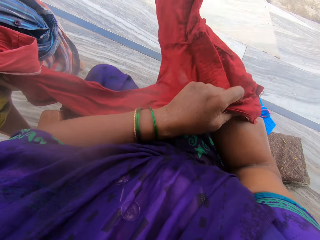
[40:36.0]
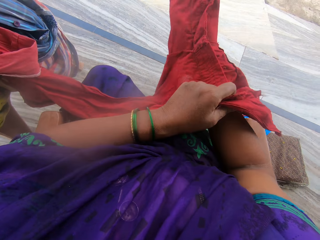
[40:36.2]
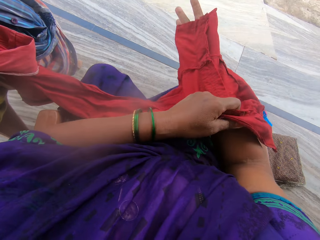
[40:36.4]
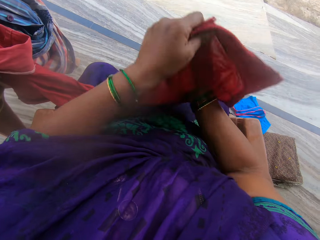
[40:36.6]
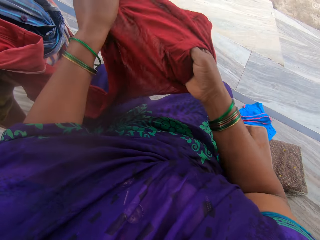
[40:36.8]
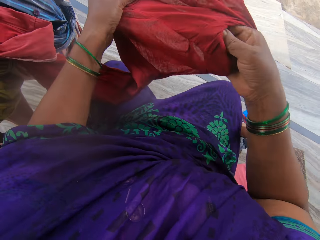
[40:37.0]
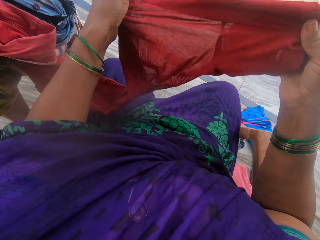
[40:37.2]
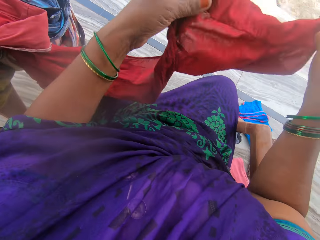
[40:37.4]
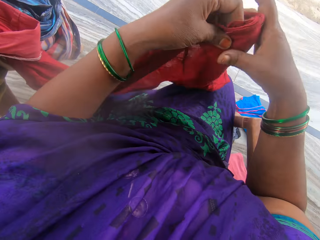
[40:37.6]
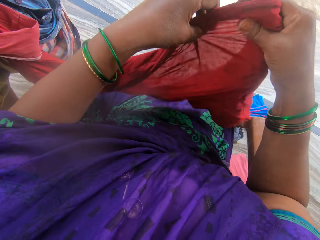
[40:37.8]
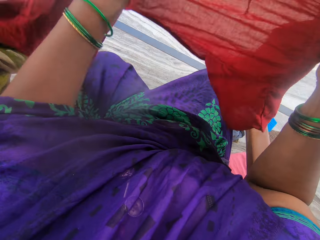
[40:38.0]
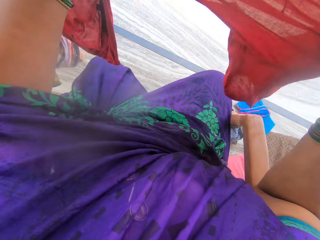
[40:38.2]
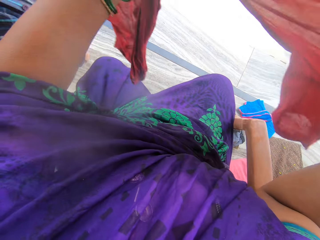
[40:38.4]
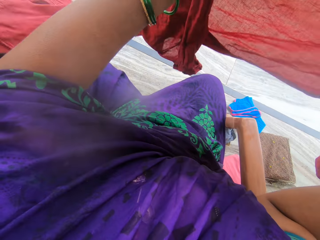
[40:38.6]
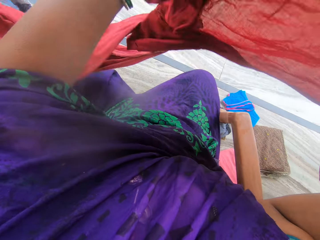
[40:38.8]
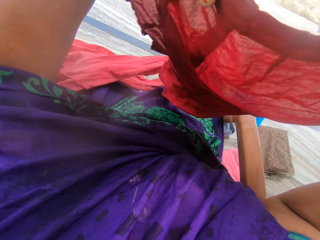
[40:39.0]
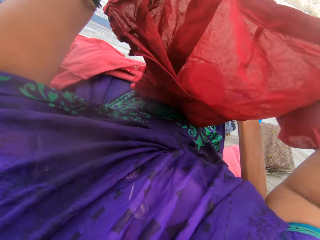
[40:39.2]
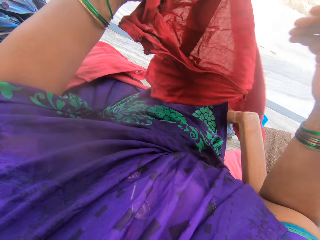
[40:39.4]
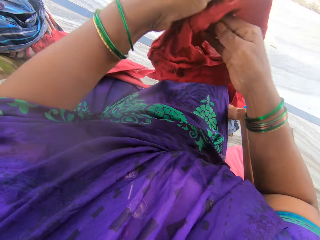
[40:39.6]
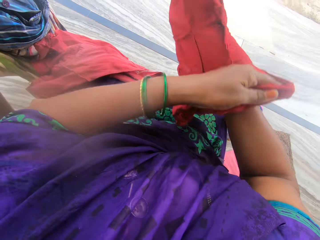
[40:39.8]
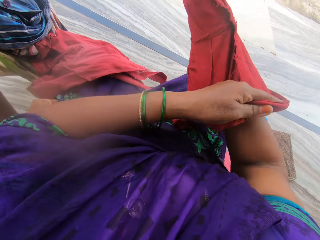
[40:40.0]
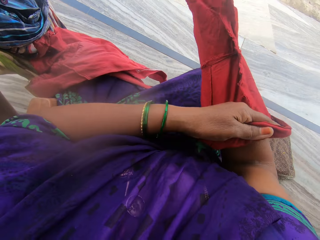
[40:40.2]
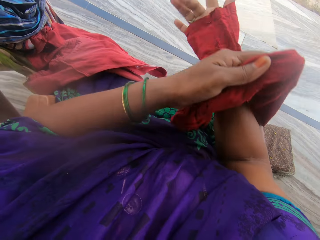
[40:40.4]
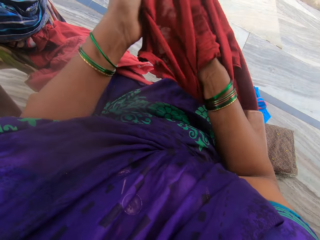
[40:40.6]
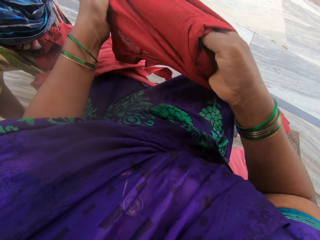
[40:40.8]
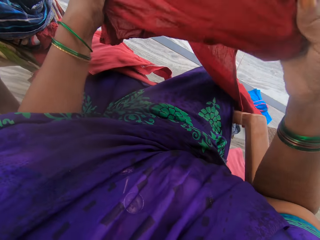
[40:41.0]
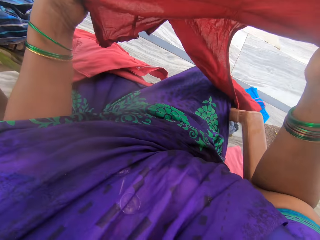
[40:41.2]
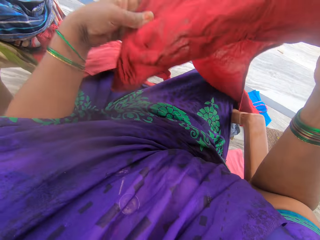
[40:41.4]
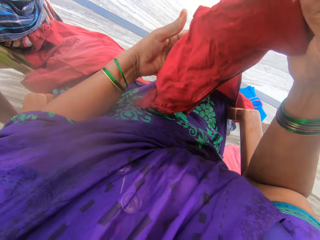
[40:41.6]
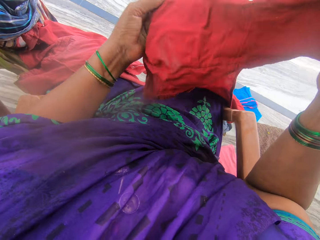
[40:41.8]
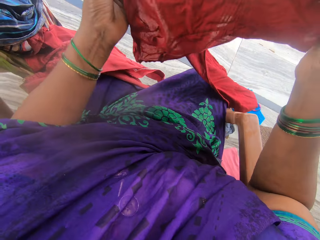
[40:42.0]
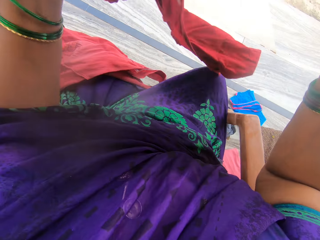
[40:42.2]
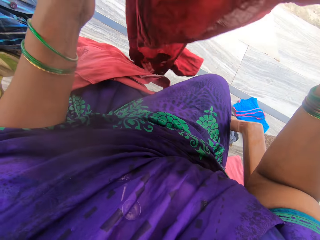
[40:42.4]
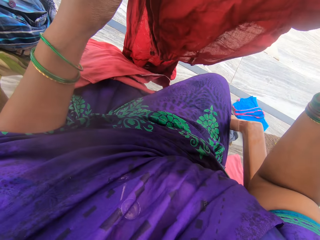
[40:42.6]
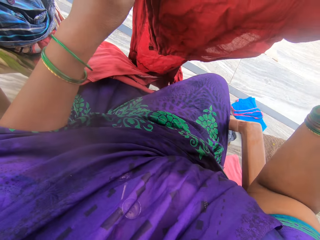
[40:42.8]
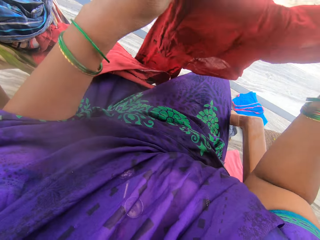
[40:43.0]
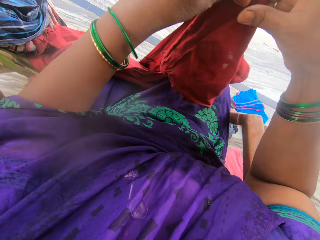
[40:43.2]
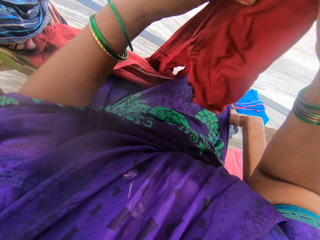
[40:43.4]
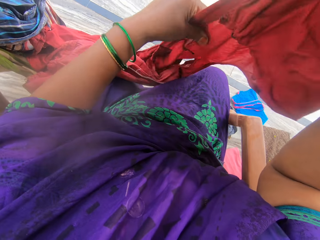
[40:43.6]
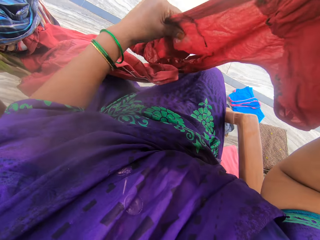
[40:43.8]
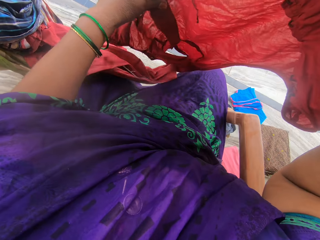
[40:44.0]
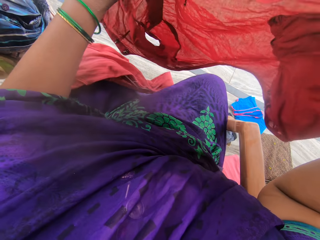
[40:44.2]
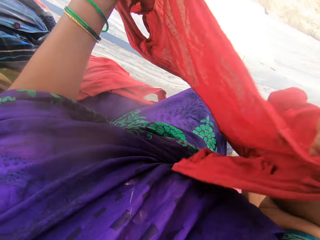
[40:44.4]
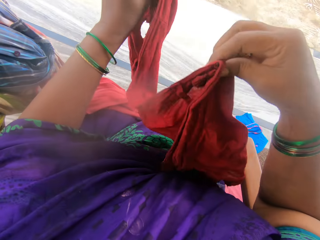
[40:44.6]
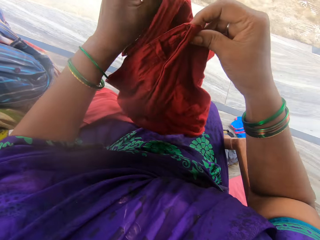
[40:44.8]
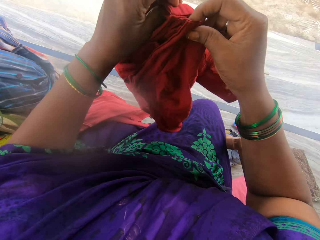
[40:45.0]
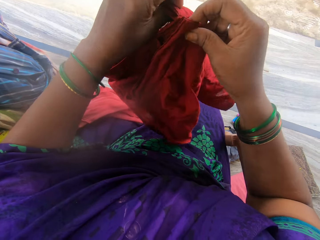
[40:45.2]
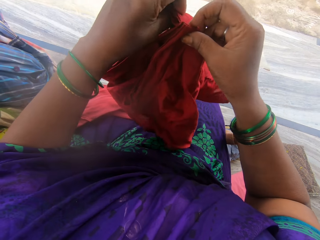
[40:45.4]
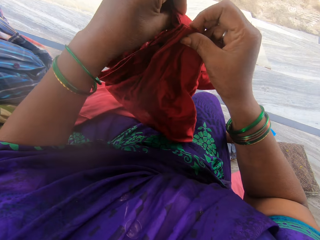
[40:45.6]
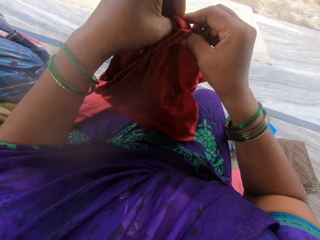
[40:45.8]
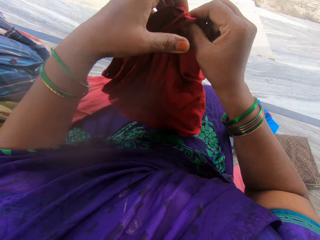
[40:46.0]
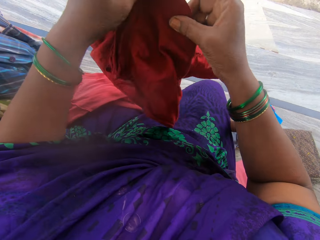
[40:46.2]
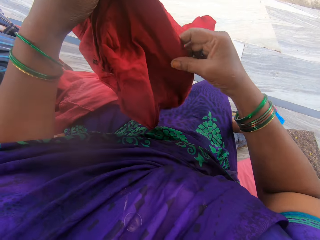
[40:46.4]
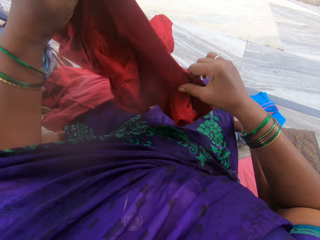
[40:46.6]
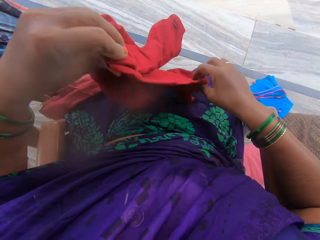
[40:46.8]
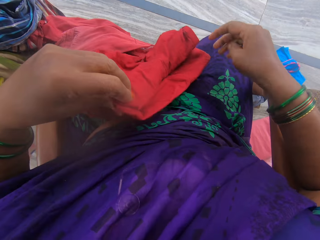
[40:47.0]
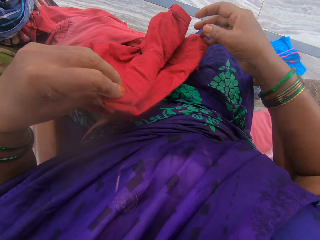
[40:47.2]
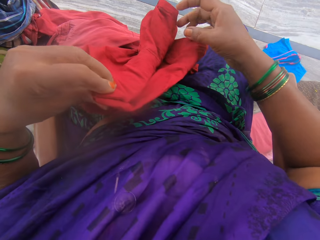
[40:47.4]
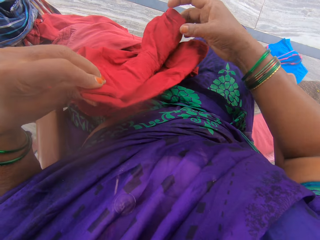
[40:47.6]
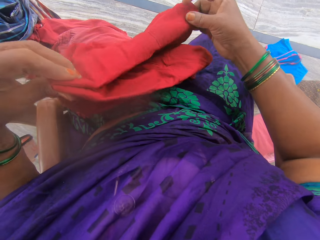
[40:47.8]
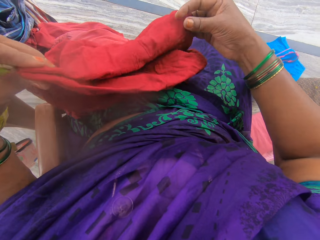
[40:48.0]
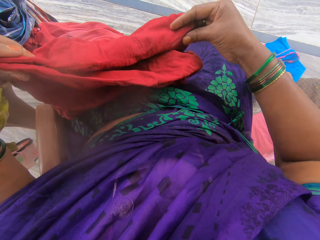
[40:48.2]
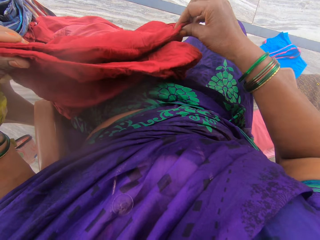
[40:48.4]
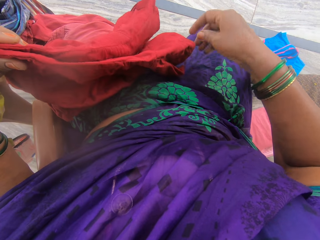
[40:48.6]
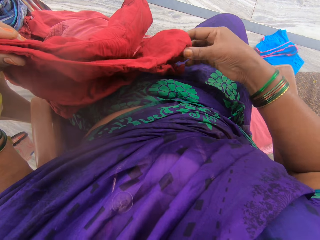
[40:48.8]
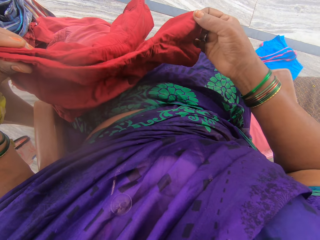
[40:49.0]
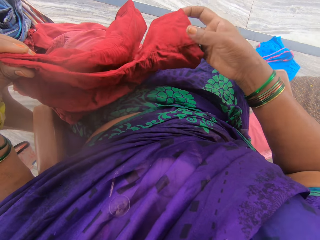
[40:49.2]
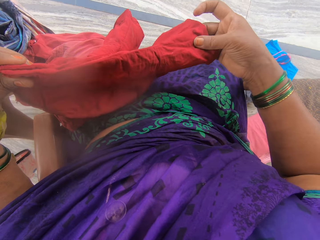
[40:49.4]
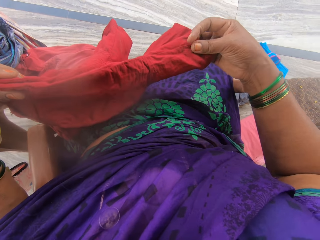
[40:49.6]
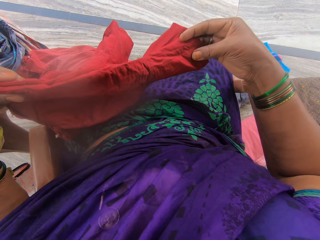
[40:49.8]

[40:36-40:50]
The camera wearer turns the red cloth inside out. She turns the red cloth inside out again. She folds the red cloth and puts down the cloth on her lap.

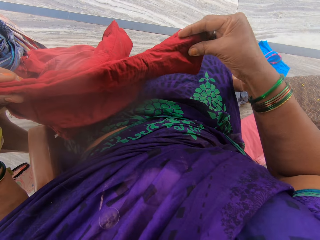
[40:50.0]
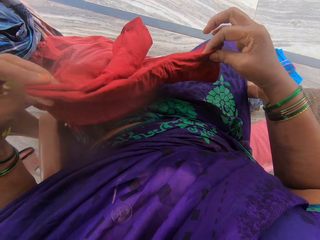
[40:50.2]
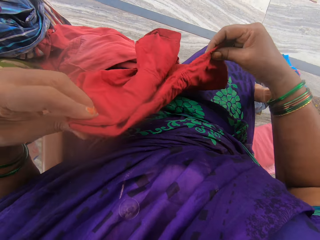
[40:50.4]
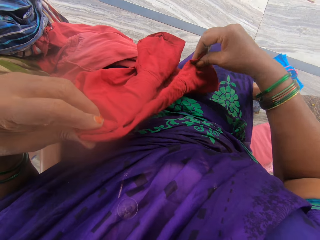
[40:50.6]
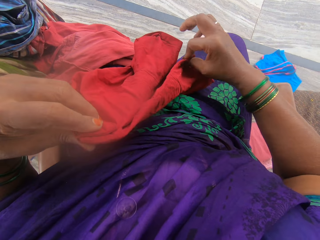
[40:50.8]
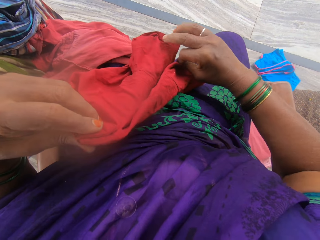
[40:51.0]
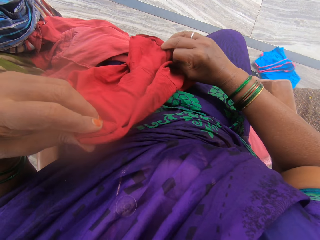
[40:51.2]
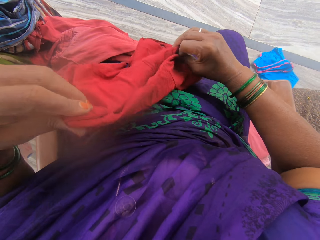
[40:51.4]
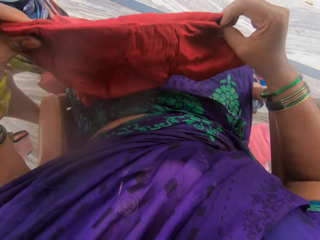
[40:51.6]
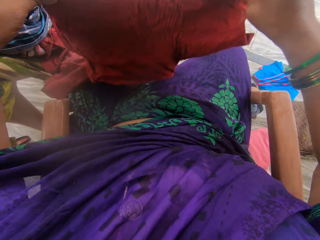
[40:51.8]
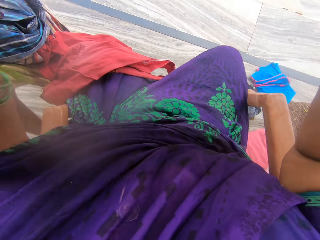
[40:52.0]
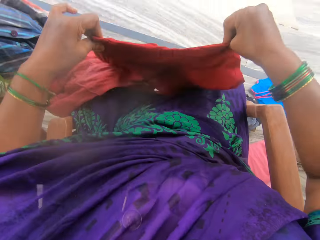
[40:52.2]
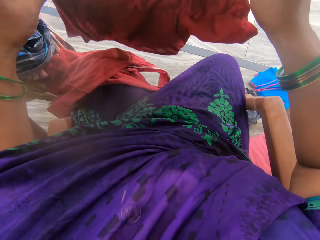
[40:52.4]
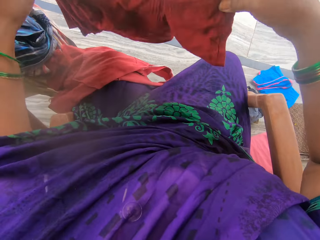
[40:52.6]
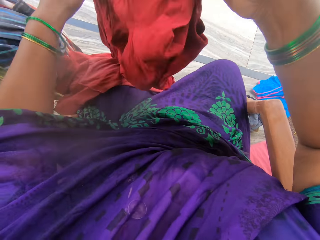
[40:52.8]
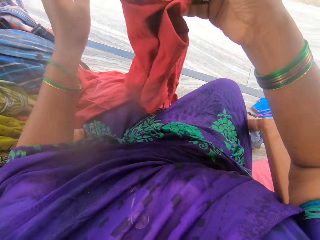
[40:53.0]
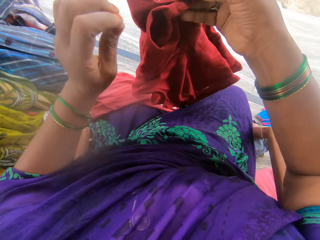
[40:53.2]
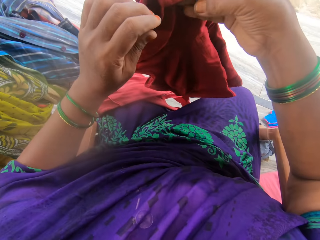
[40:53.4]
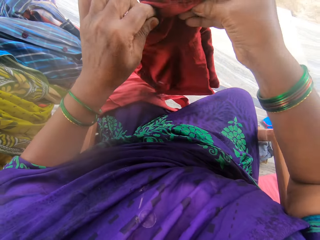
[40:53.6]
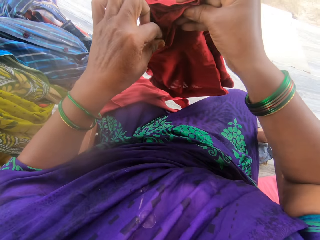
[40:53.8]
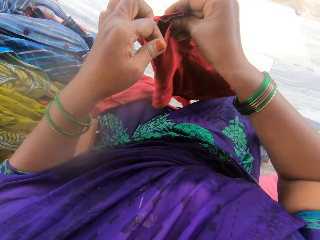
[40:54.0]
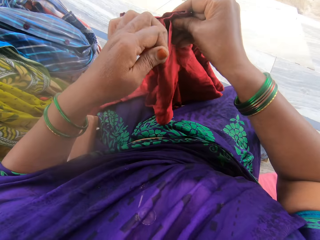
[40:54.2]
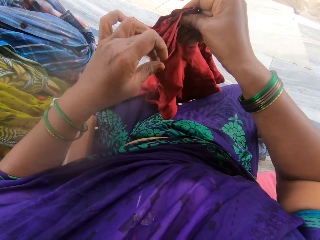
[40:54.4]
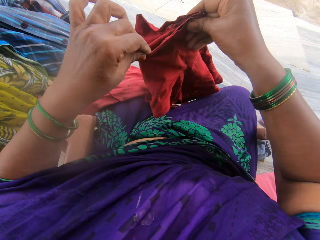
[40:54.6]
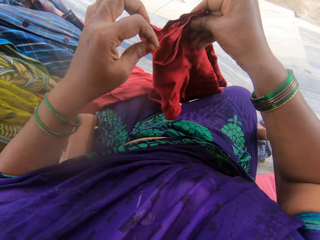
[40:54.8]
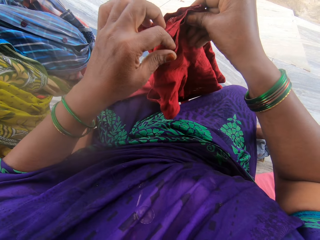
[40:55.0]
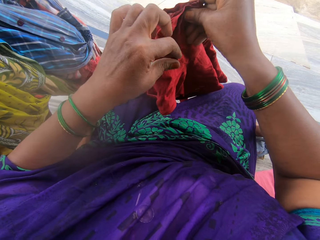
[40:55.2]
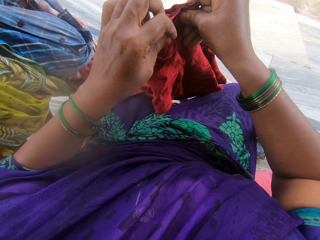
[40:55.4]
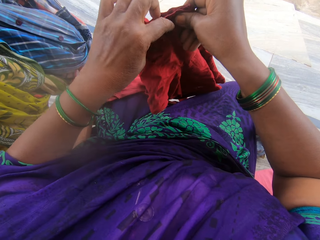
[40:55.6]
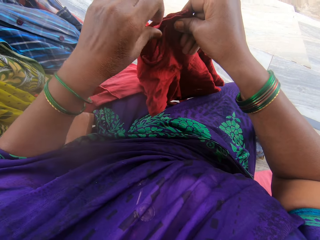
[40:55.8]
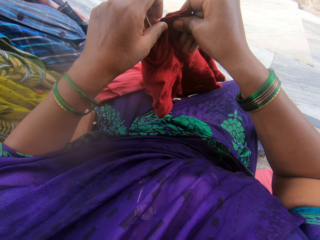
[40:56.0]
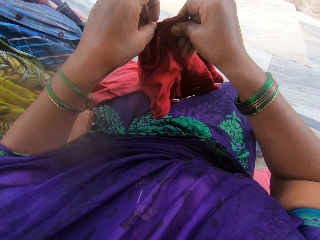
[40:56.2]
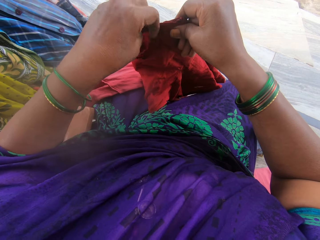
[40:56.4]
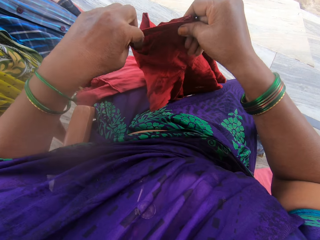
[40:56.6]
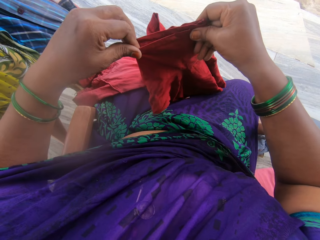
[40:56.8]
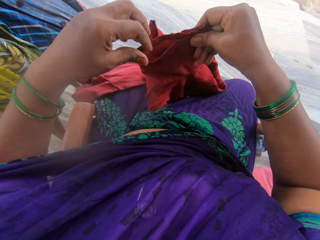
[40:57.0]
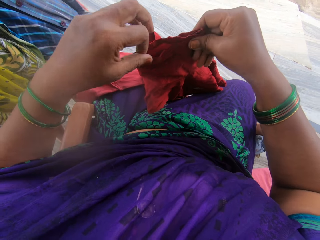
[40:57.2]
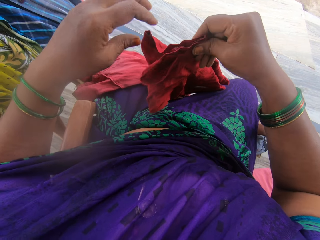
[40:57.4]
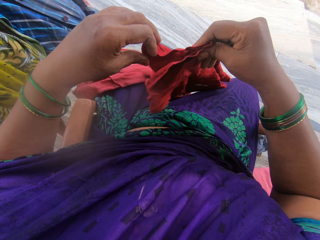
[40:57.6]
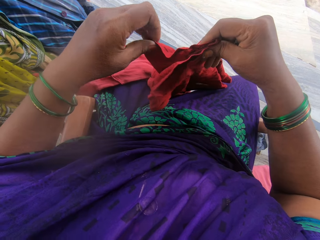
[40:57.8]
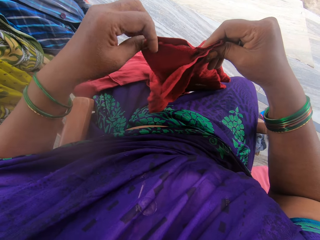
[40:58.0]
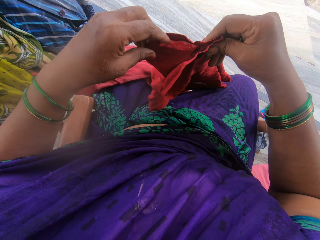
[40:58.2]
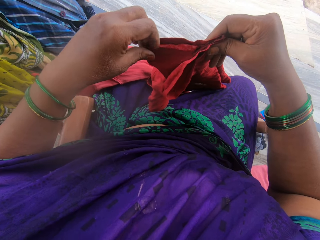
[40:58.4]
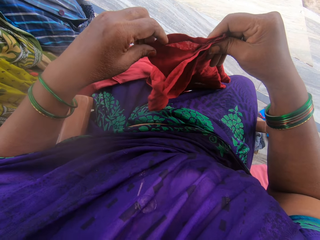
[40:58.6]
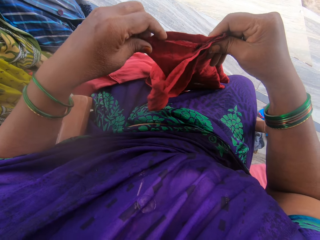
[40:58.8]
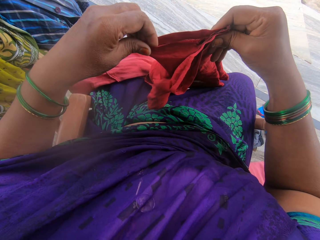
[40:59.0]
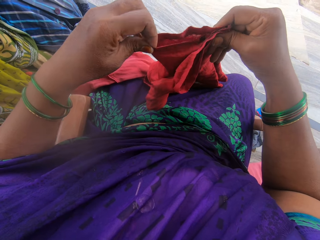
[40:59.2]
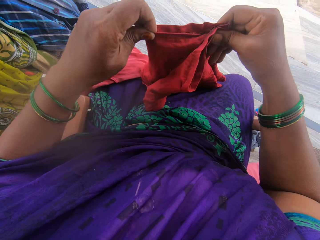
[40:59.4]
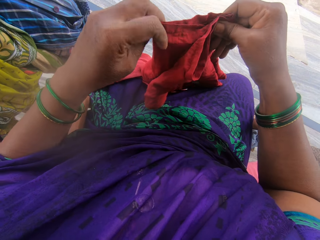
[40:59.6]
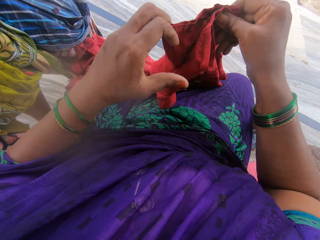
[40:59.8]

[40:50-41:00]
The camera wearer holds the cloth with both hands. They straighten the cloth.
